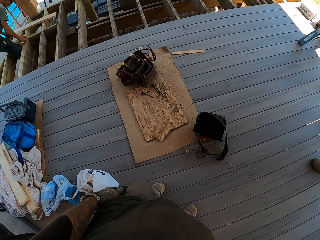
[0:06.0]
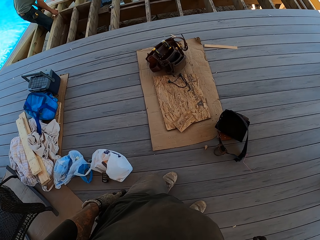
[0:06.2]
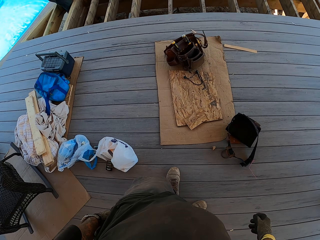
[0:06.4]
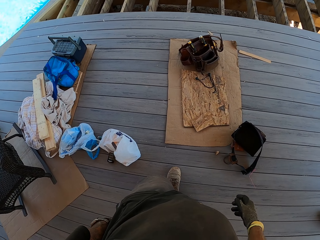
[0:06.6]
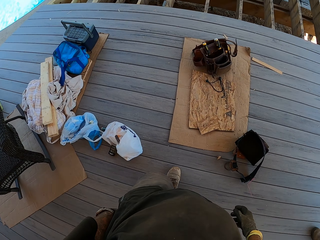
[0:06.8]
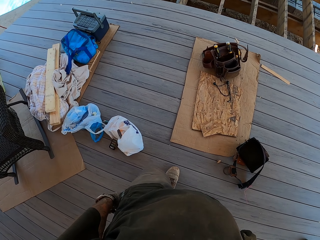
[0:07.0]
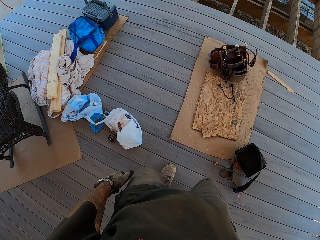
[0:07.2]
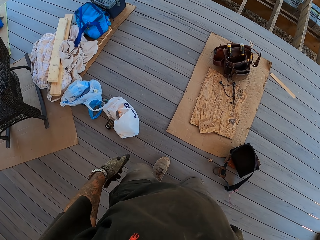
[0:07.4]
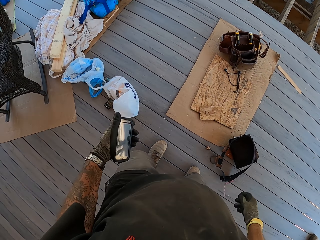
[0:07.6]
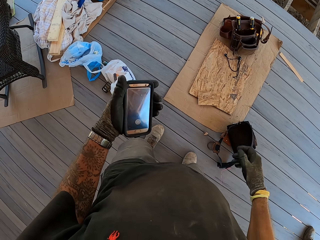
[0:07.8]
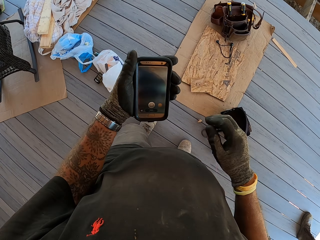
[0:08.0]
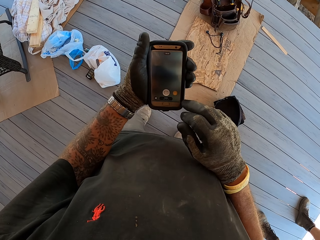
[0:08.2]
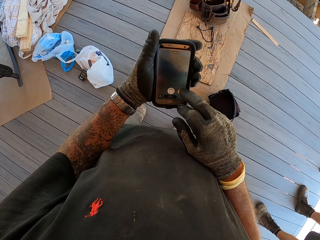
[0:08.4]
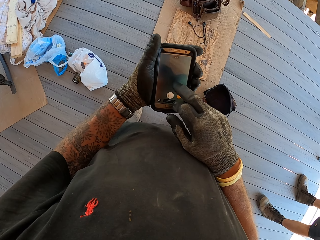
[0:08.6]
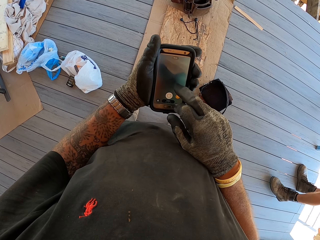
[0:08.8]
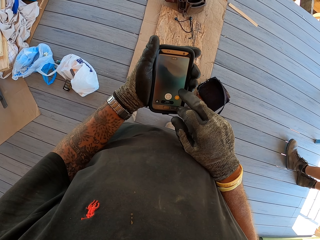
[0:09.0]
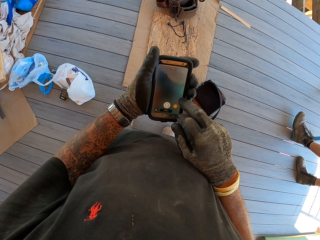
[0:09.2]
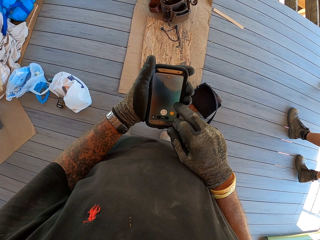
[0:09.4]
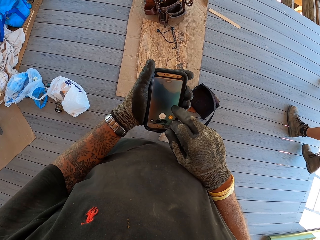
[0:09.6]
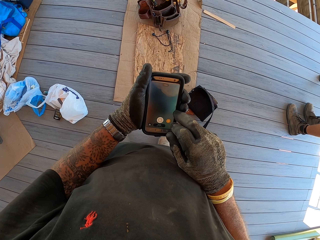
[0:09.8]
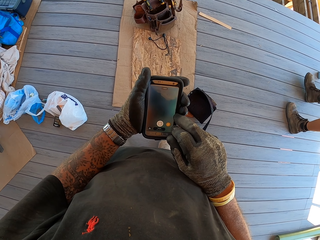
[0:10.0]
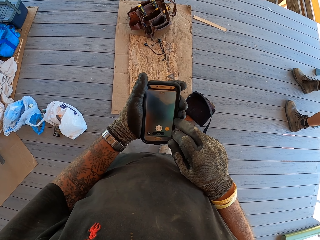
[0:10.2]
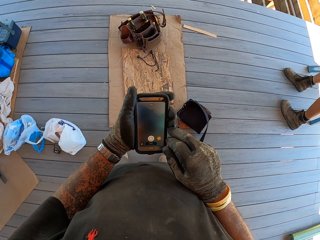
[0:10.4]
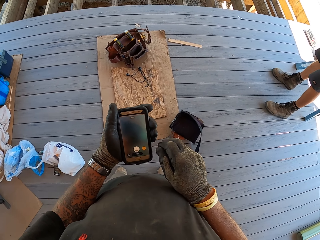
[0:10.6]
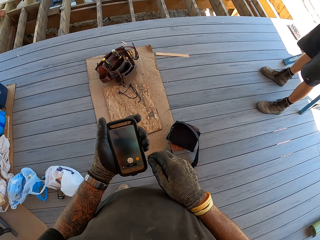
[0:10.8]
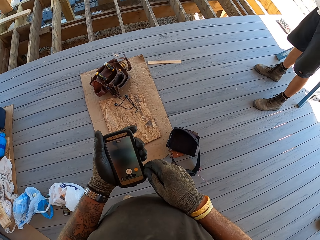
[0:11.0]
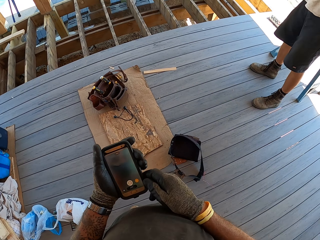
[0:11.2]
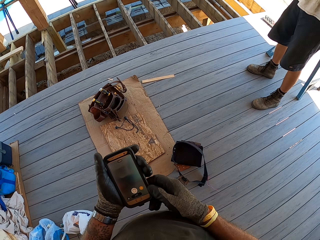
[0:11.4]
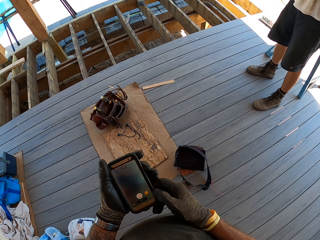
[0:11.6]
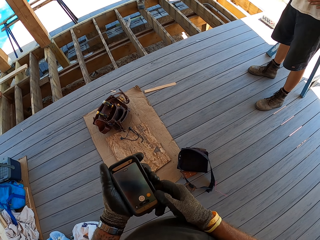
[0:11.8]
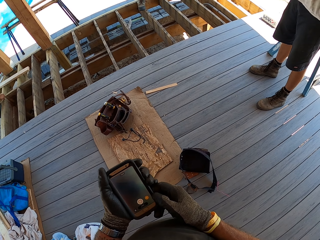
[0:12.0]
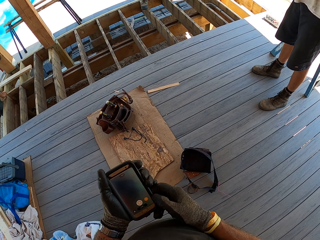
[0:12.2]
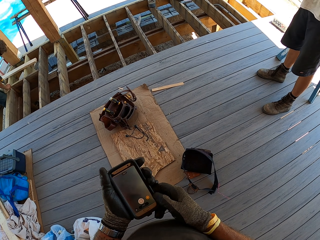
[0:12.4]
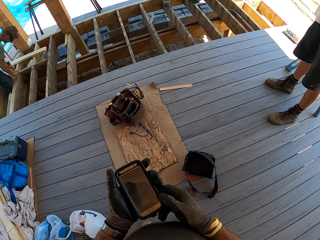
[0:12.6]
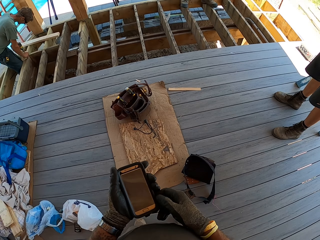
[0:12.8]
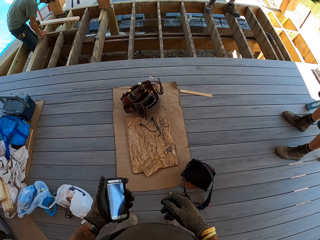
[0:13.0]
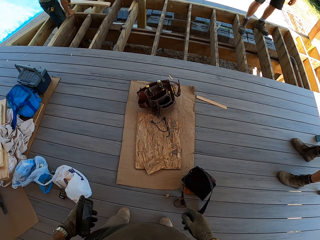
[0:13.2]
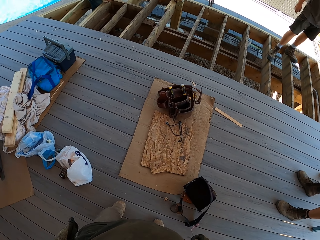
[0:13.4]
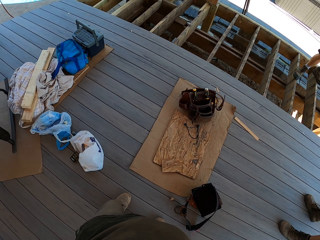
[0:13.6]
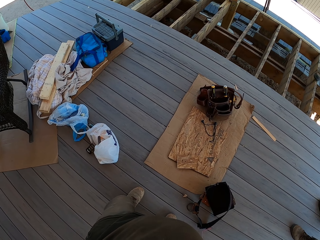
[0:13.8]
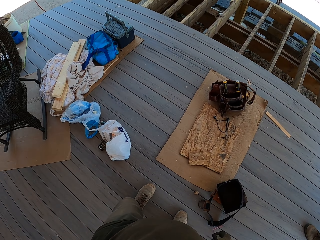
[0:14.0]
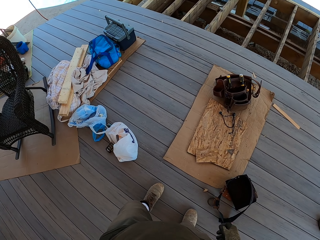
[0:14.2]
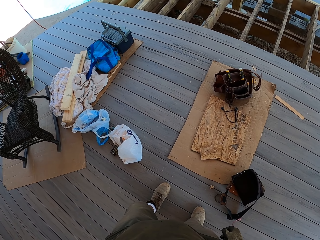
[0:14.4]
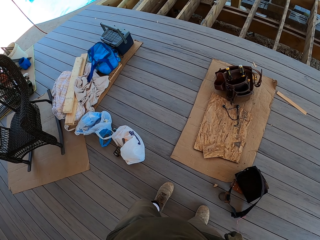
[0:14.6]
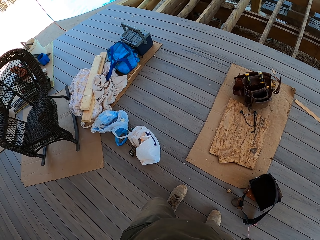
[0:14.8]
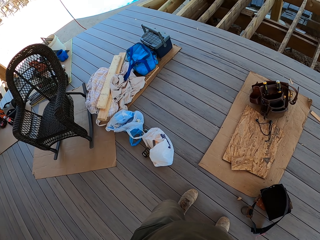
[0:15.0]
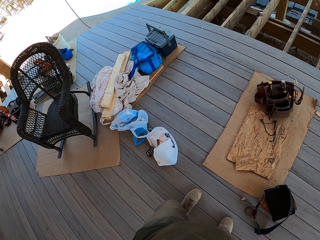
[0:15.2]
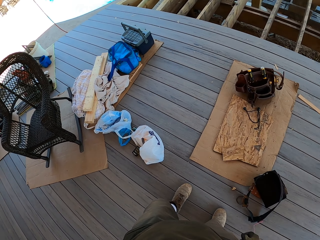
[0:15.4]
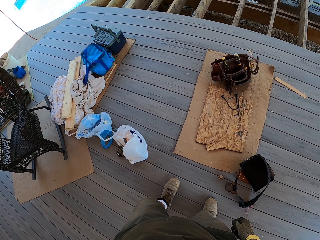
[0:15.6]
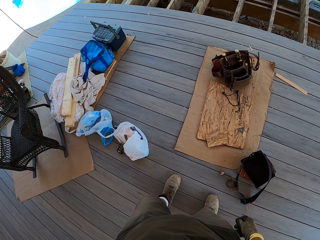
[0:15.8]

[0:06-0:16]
The camera wearer uses a phone. They press their phone. They lower the phone.

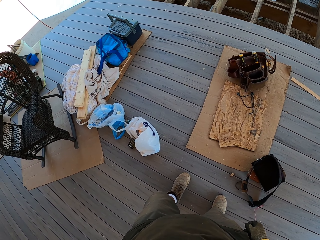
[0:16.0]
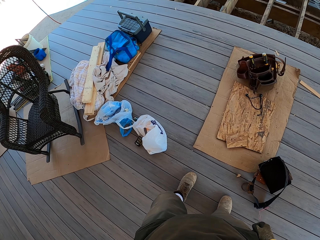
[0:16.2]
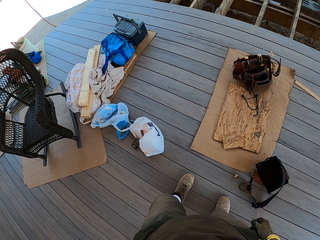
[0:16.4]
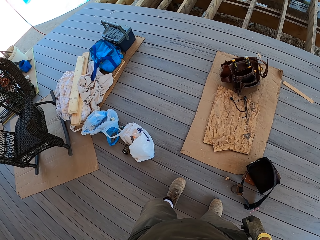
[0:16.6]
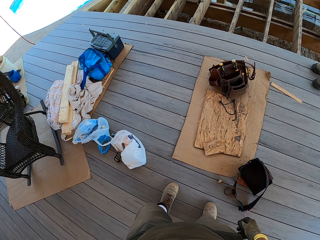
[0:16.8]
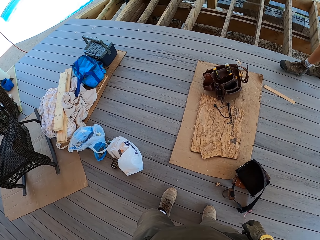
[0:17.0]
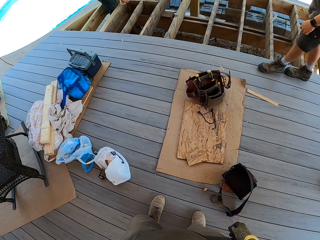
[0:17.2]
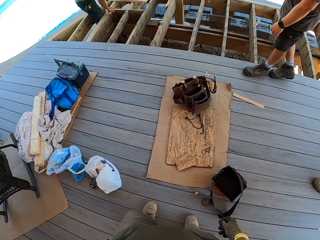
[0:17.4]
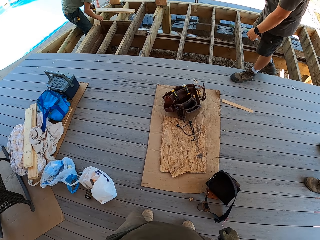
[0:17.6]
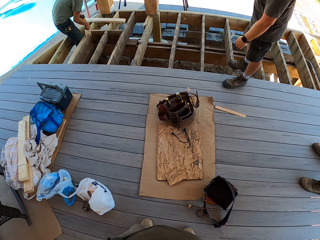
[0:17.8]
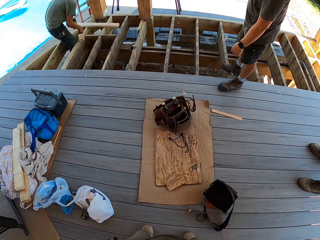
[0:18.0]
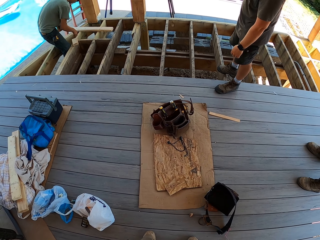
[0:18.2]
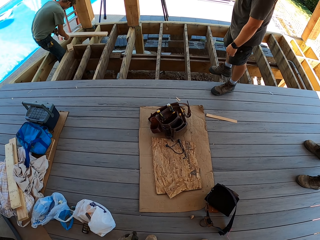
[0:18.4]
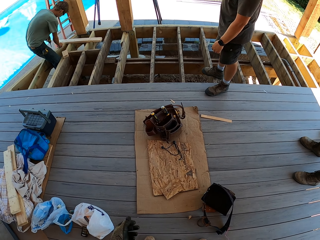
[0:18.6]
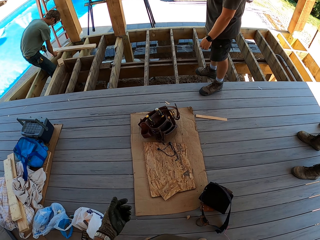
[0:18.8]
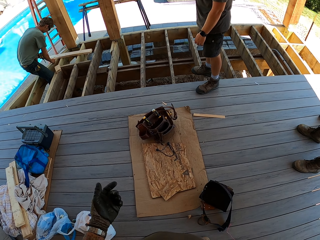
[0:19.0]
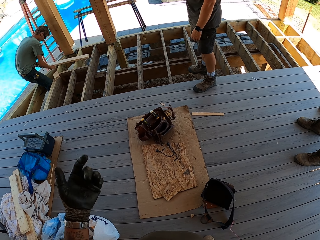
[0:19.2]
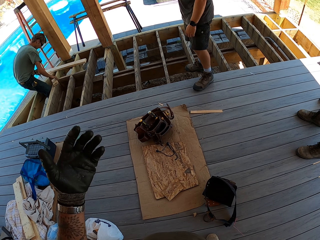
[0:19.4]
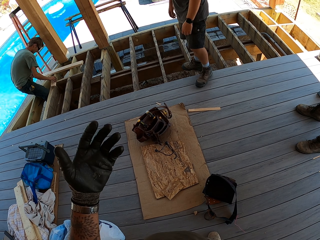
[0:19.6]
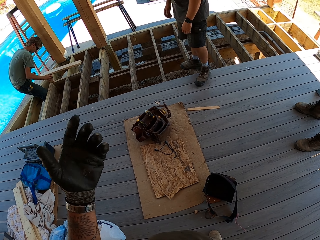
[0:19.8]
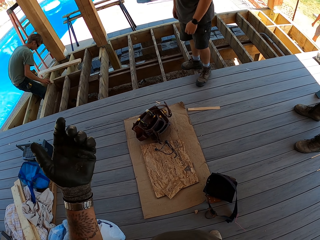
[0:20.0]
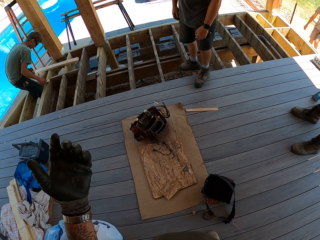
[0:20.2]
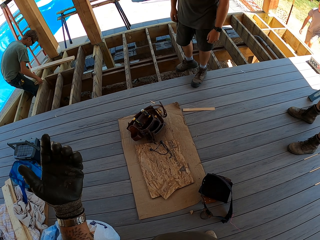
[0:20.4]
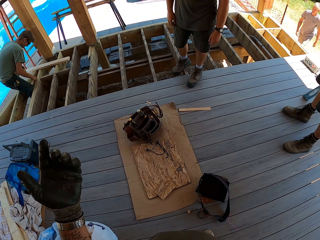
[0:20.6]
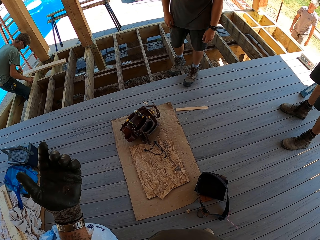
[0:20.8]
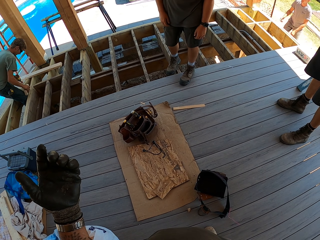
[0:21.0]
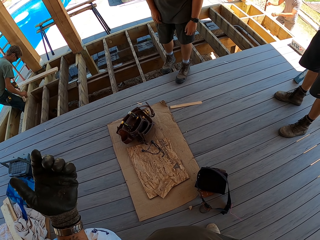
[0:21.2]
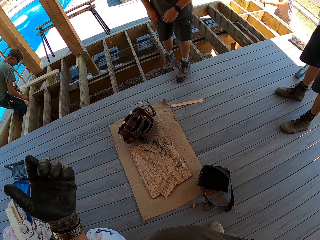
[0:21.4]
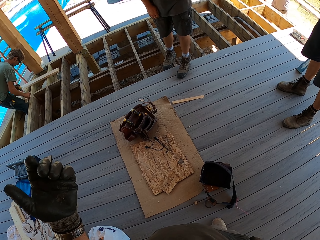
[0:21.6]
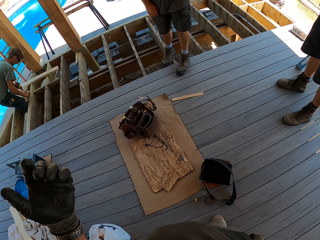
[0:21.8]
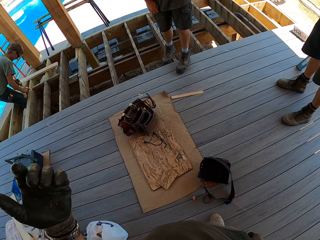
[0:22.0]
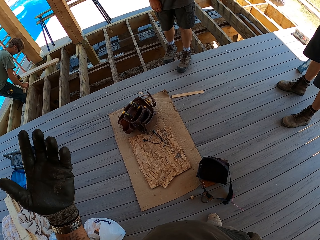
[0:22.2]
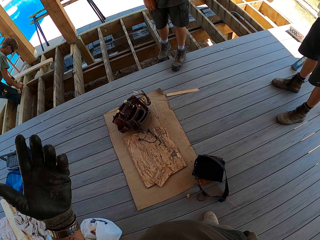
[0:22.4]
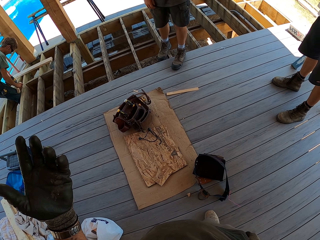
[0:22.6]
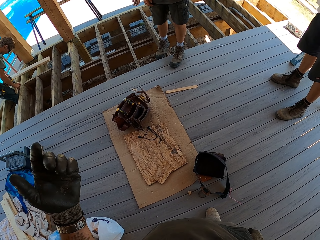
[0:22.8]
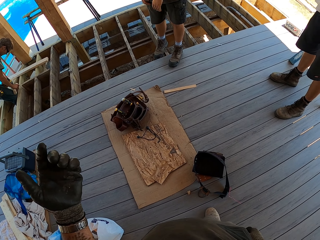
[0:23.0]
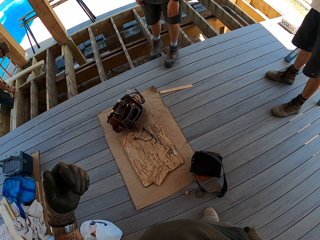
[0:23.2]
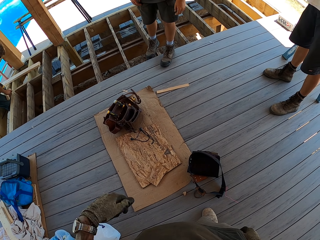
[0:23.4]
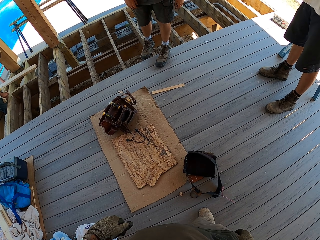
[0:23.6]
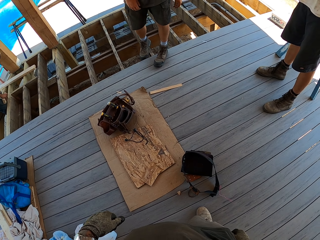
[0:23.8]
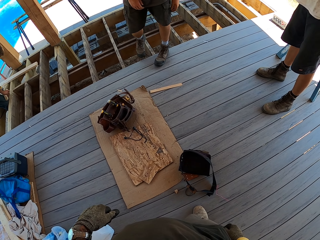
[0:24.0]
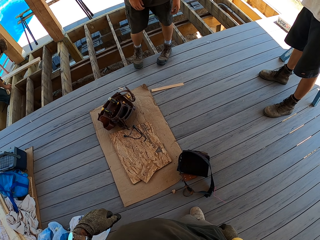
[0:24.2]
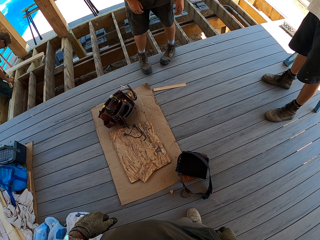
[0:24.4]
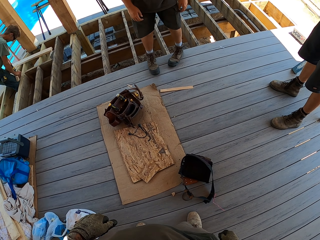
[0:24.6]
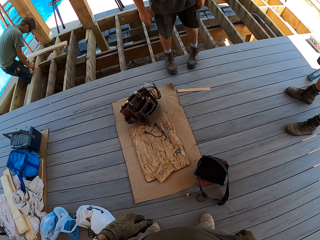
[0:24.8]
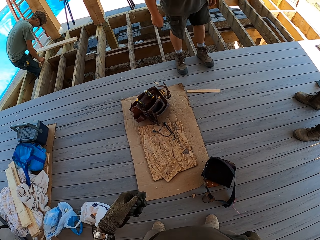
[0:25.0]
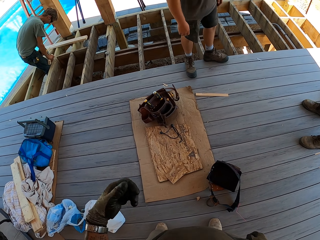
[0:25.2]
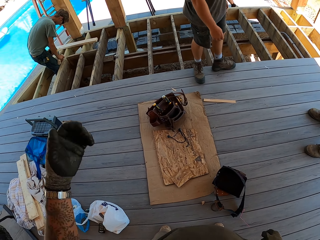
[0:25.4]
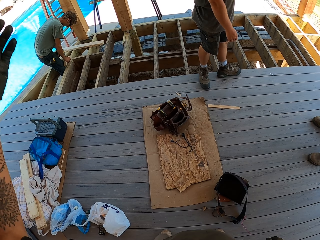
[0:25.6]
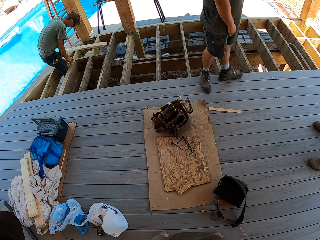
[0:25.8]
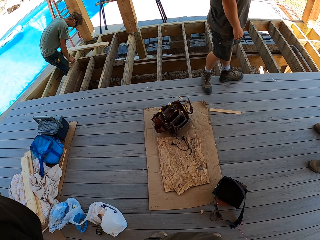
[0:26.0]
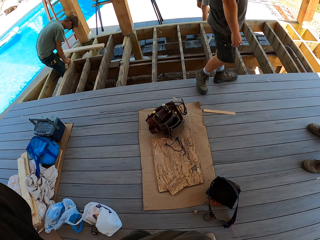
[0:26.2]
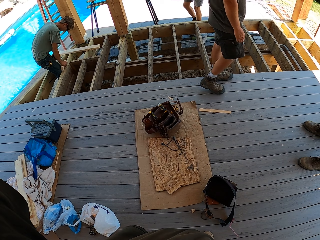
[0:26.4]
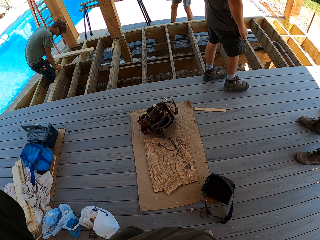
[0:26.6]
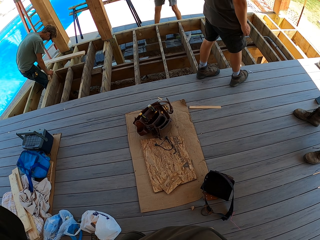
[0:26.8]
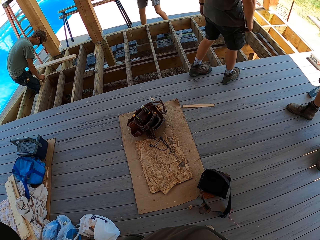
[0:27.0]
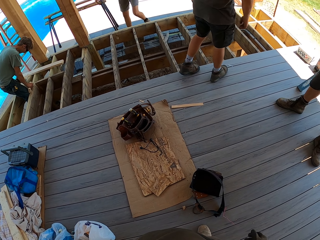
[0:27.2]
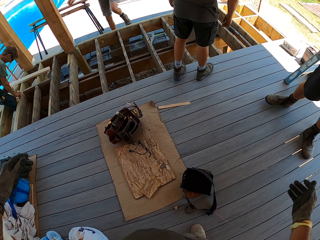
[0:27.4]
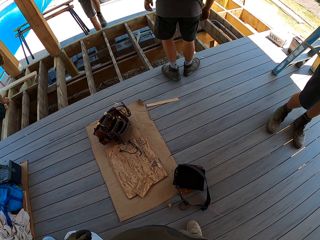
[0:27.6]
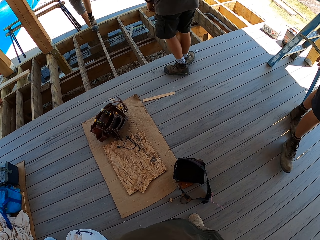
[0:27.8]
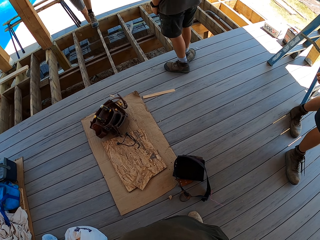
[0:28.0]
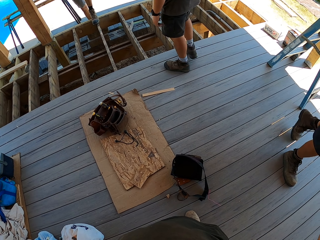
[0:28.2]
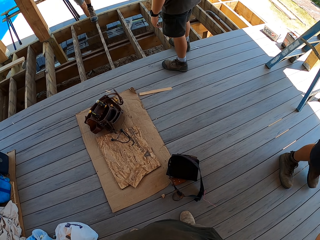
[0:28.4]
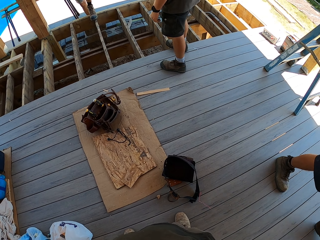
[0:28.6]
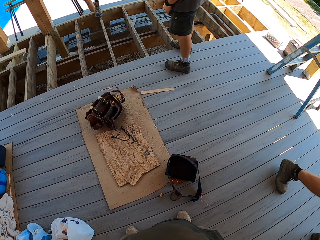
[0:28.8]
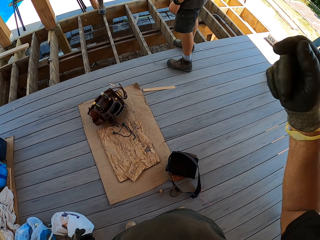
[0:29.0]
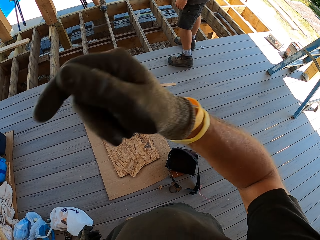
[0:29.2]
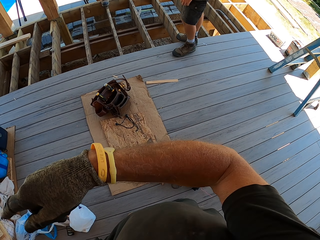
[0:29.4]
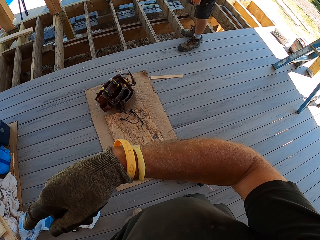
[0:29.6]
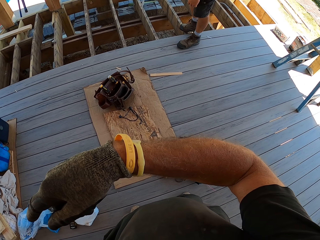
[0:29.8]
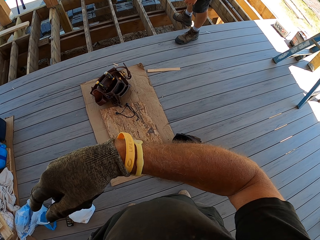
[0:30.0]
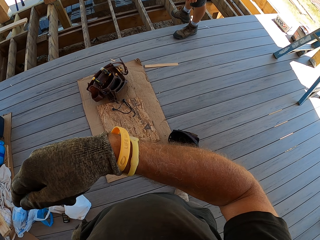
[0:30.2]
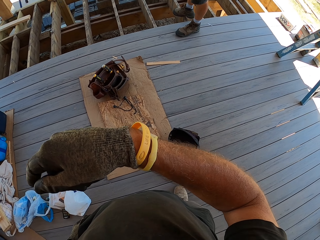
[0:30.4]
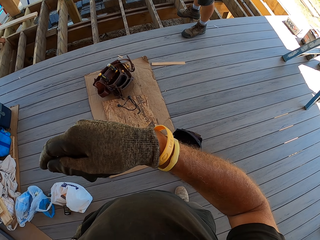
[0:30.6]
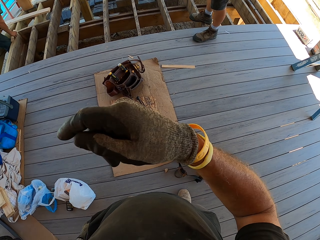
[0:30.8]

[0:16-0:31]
A man walks. Another man works. The camera wearer interacts with a man. He moves his hand. He gestures. The first man walks forward. A third man walks away. A fourth man walks forward. The camera wearer moves his arms.
